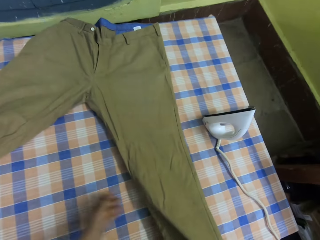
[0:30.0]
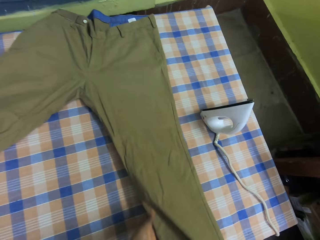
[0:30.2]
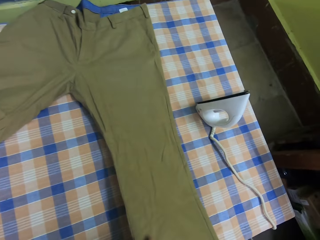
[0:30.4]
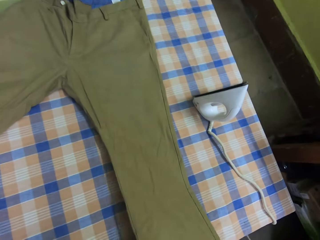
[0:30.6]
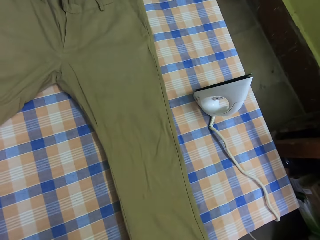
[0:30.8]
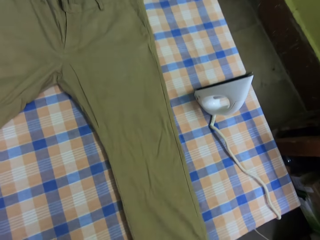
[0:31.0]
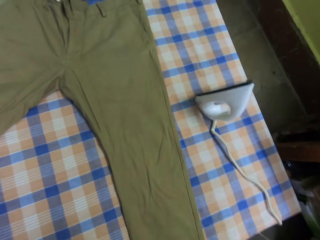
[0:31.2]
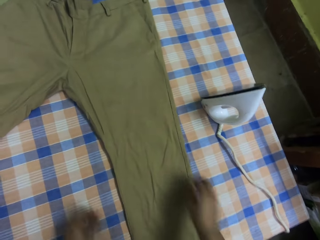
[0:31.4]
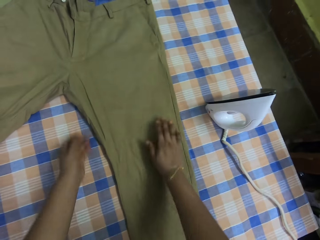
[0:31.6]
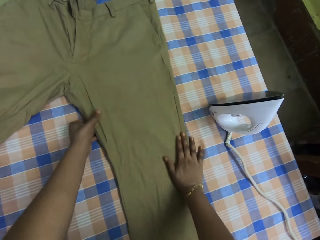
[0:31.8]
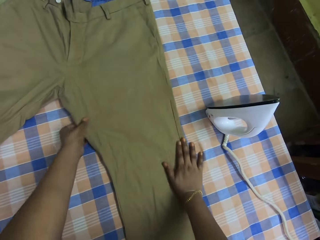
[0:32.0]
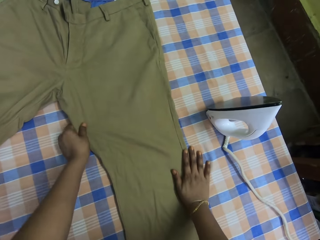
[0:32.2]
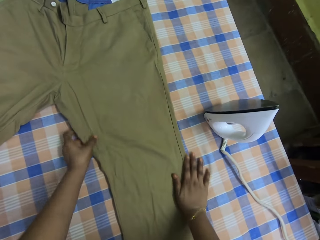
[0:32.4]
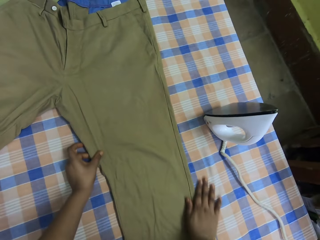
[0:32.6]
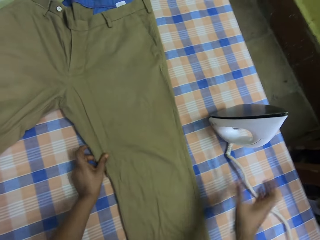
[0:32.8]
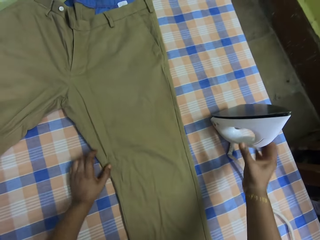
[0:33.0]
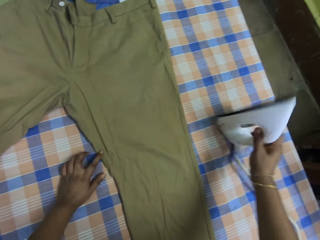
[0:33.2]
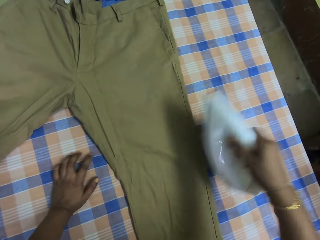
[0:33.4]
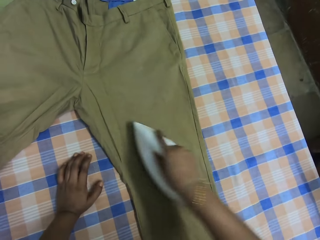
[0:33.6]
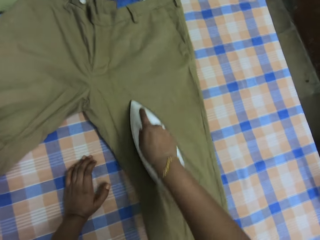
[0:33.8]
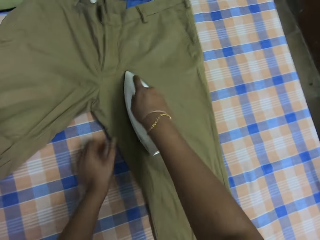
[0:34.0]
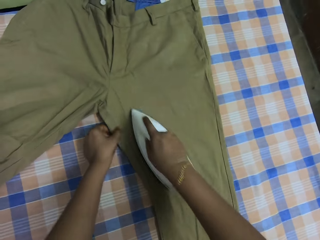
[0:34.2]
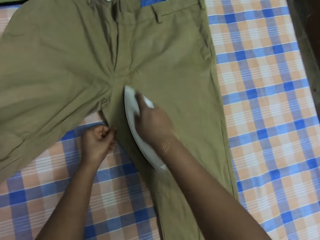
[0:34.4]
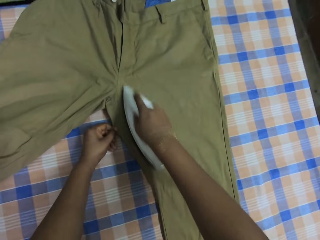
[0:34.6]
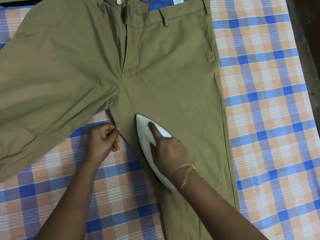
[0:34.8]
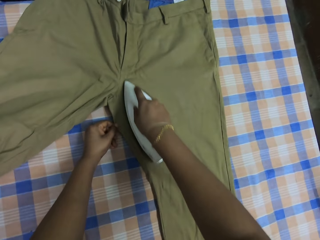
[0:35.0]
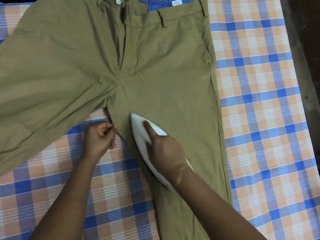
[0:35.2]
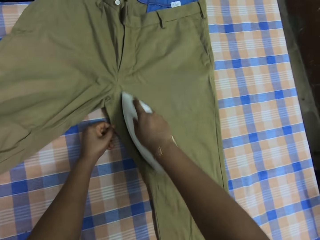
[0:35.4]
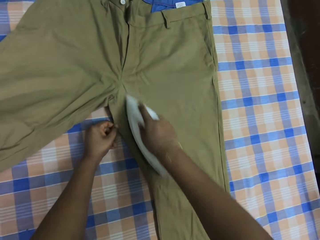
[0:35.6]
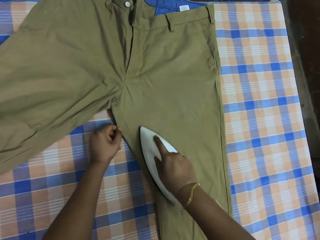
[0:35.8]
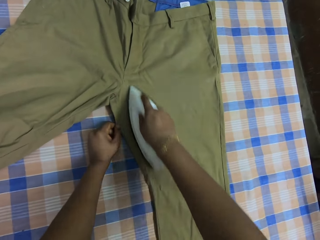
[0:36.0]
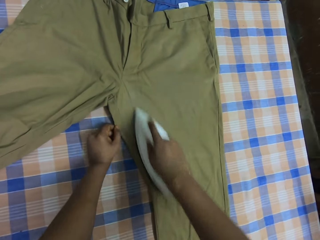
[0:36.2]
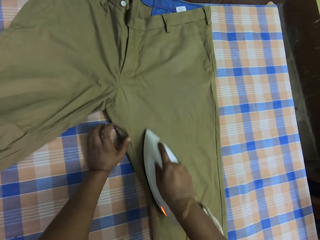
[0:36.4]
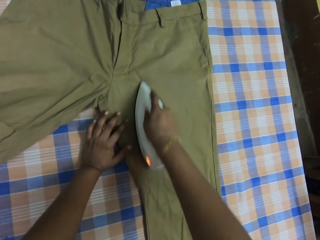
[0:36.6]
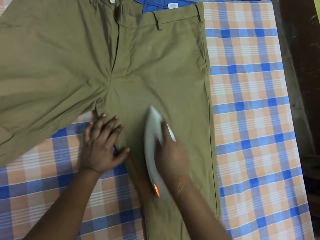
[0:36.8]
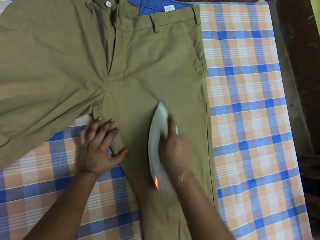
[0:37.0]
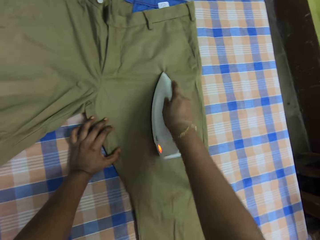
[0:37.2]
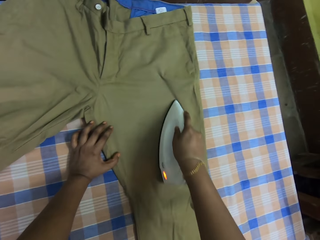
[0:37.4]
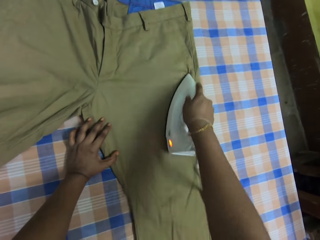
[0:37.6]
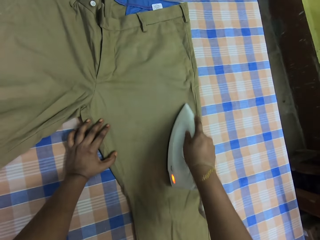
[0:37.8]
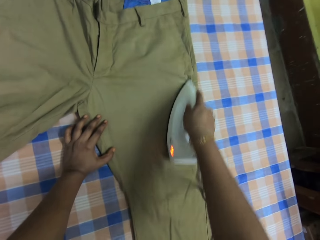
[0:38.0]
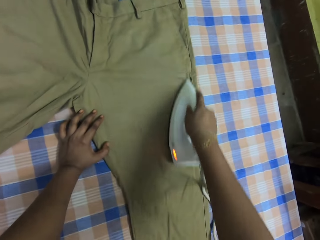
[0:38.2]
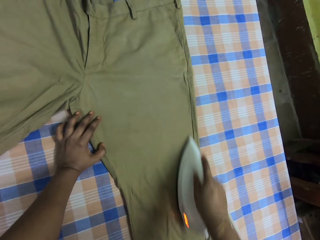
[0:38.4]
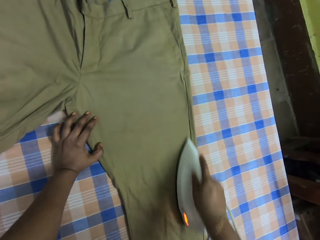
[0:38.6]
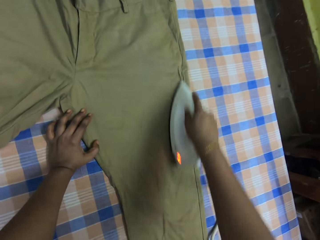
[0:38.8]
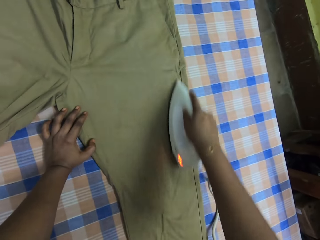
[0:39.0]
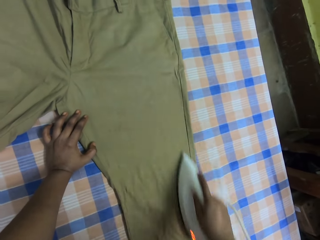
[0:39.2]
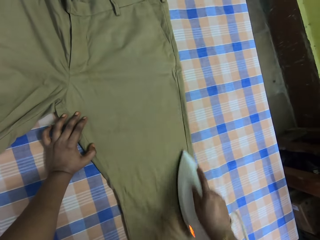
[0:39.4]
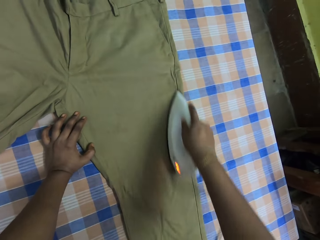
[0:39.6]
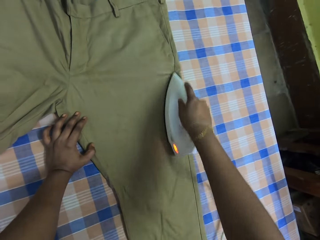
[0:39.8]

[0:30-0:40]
The camera wearer puts the trousers on the table and straightens the trousers on the table. They take an iron or iron box from the table. They iron the trousers with the iron box. They hold the trousers and iron the trousers with the iron box.

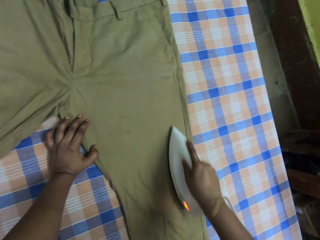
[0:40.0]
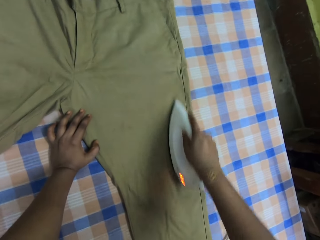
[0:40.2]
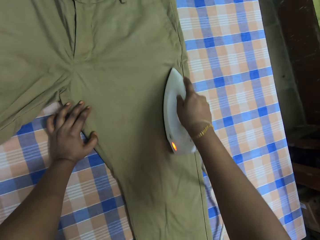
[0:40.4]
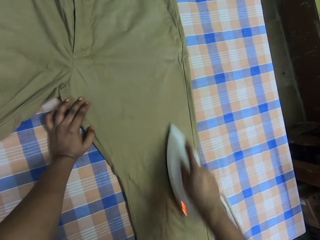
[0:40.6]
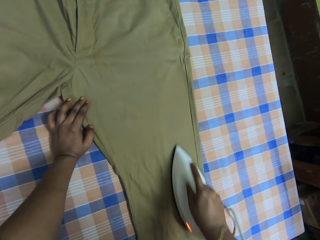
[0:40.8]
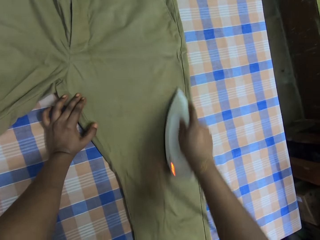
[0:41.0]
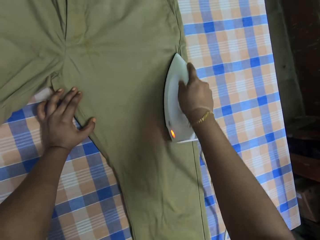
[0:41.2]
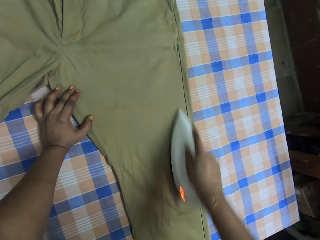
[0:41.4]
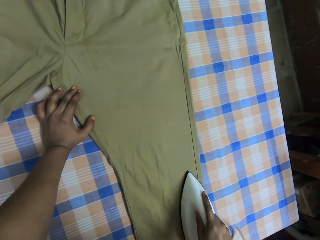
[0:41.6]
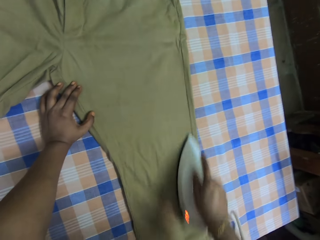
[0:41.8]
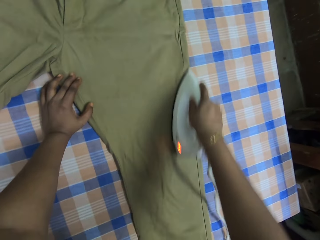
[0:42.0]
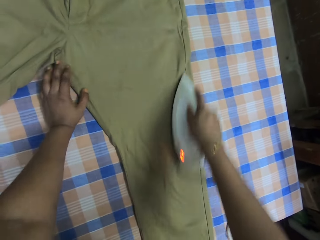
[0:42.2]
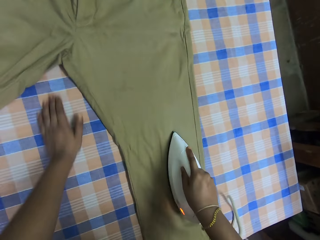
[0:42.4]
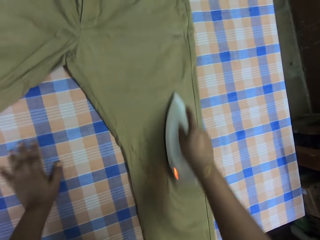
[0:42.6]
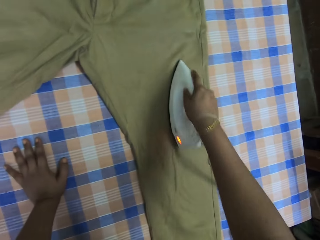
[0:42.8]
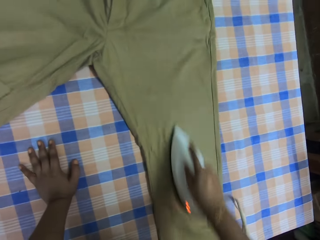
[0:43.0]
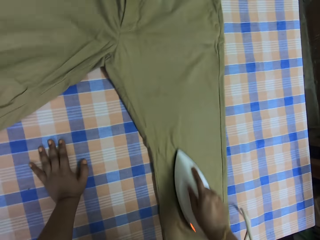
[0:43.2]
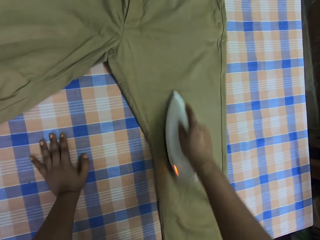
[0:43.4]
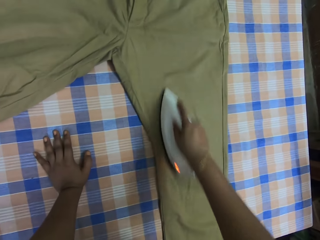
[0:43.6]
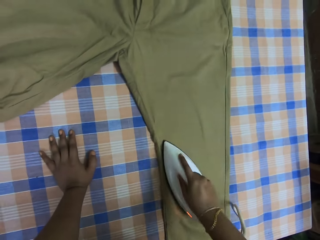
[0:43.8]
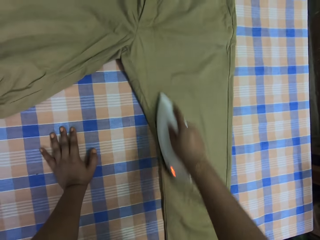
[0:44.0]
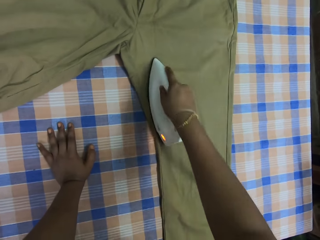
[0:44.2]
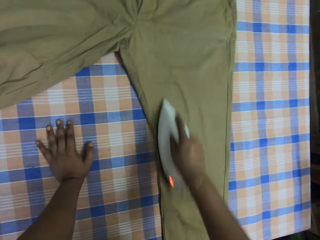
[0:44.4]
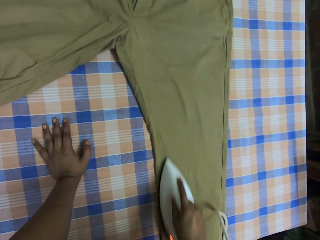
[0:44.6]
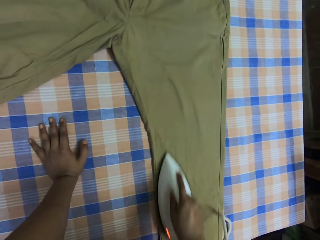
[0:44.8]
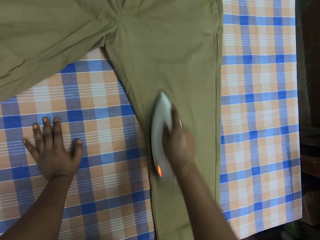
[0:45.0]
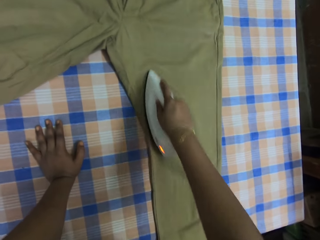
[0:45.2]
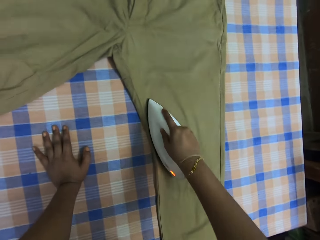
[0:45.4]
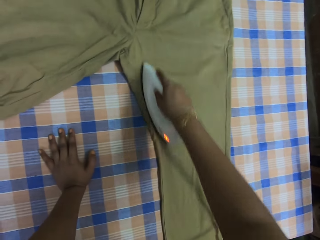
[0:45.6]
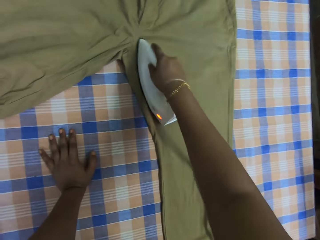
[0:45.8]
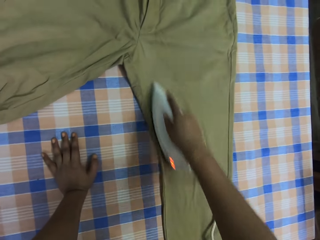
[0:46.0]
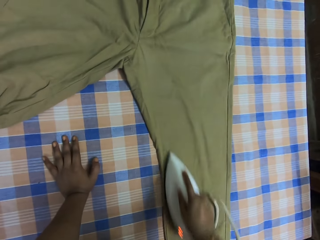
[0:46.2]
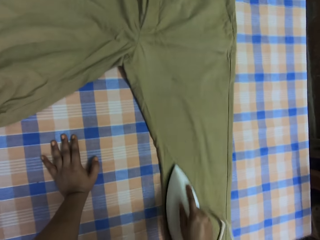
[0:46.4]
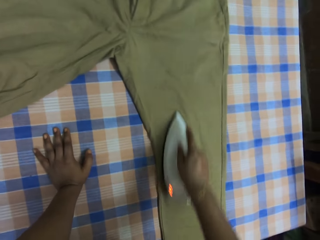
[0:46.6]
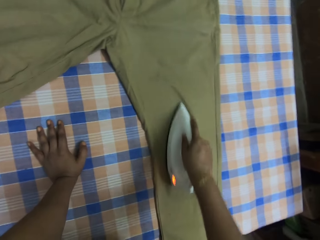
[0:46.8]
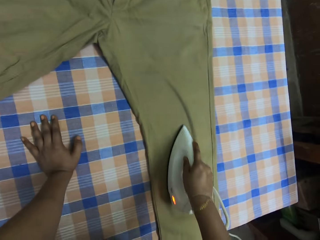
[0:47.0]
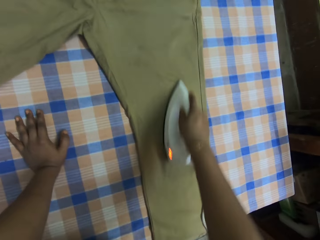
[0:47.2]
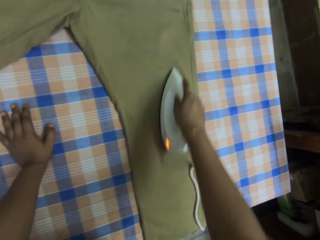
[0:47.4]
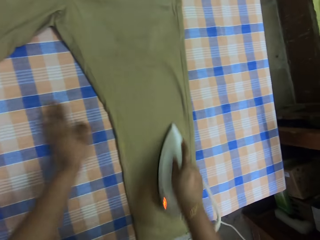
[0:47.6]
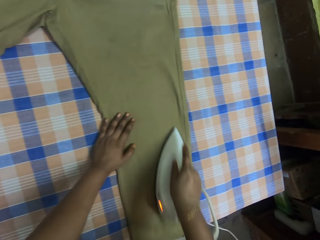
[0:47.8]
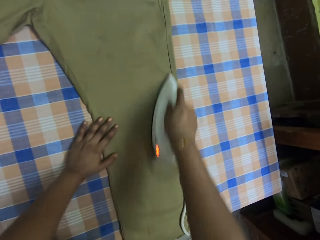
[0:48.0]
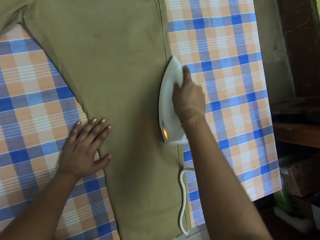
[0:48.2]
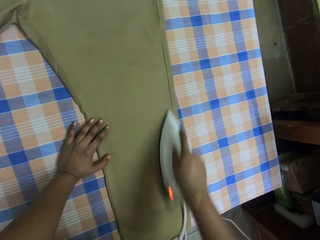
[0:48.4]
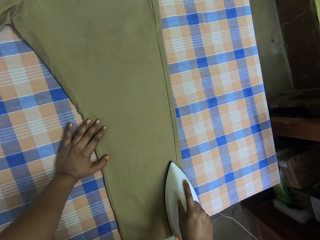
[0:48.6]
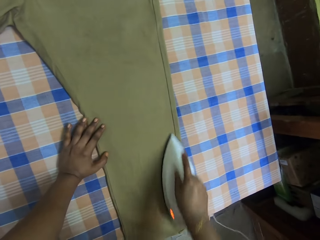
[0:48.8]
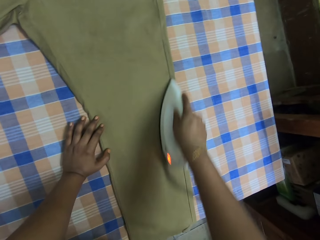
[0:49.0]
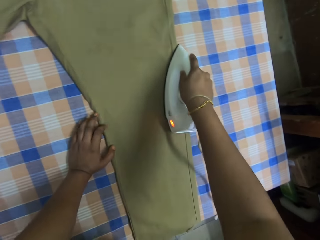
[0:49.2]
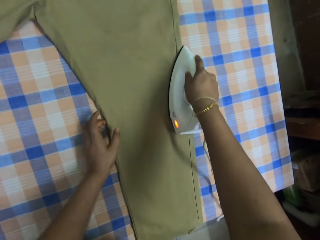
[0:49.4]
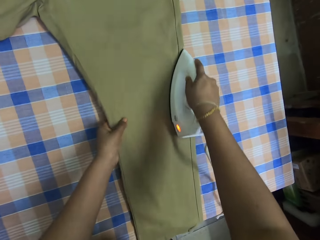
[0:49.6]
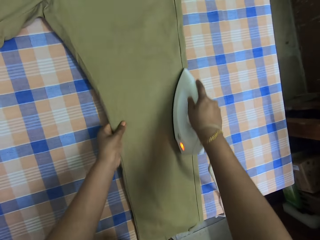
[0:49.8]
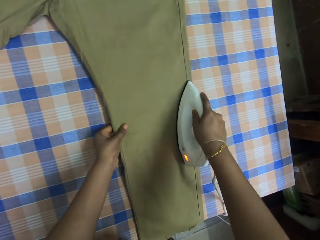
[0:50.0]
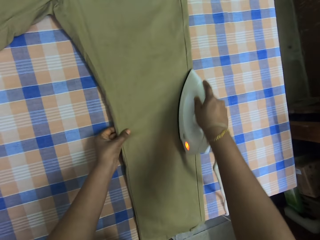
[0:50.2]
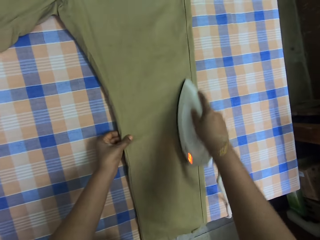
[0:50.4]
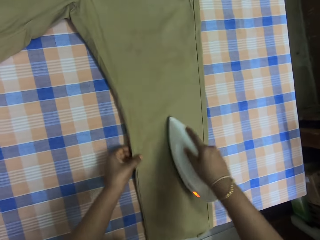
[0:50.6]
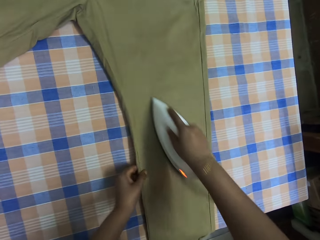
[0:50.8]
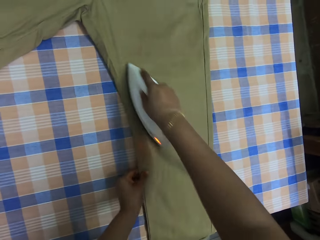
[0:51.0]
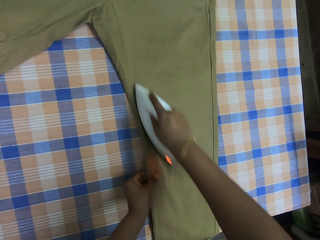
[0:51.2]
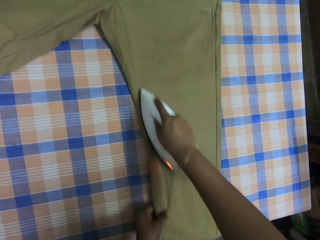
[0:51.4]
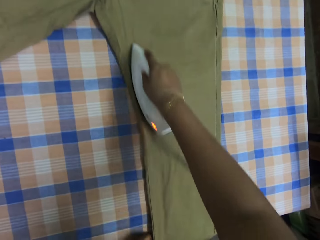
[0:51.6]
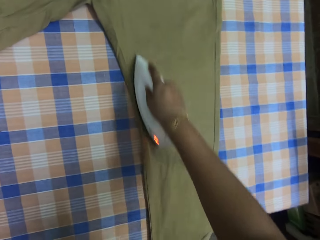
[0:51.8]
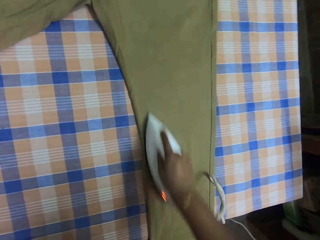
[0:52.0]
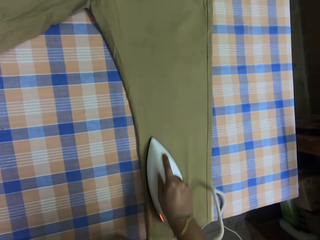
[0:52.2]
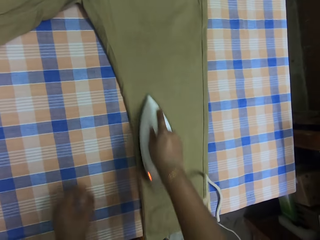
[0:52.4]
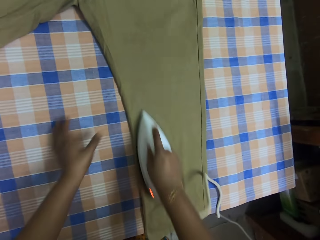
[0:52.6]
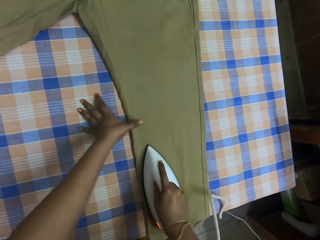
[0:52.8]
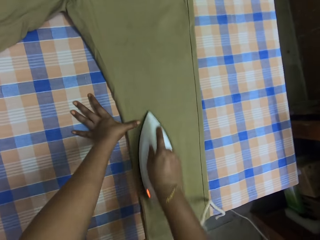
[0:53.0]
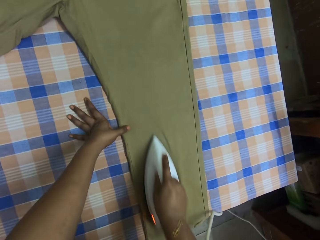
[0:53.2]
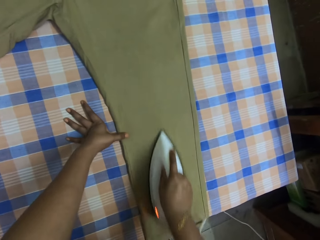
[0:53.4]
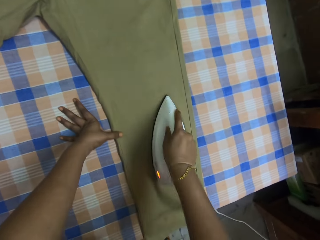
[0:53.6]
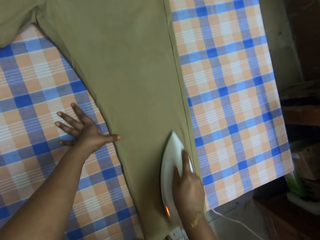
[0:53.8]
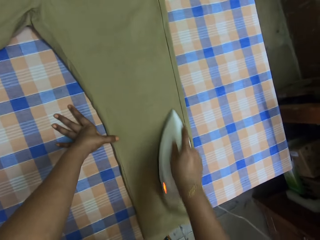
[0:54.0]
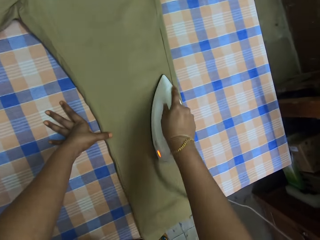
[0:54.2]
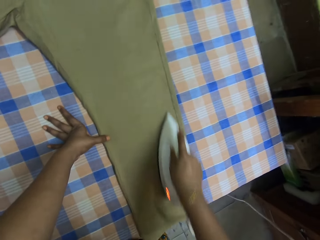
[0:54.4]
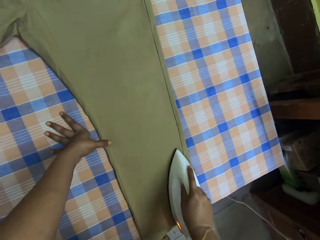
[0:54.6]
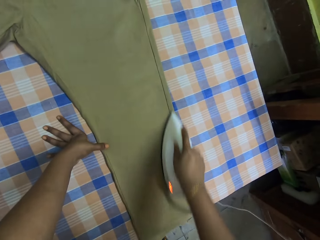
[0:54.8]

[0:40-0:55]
The camera wearer irons the trousers with an iron box. They iron the trousers with the iron box again. They hold the trousers. They iron the trousers with the iron box. They put the left thumb on the trousers and iron the trousers with the iron box.
